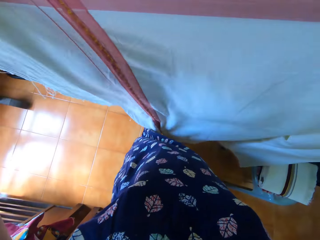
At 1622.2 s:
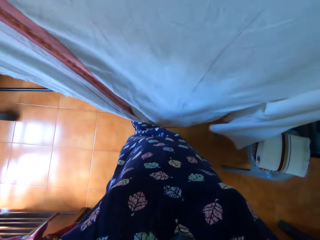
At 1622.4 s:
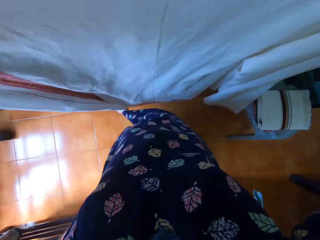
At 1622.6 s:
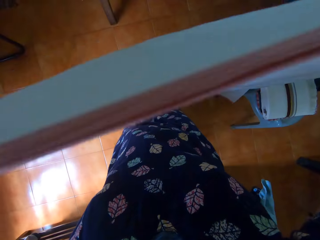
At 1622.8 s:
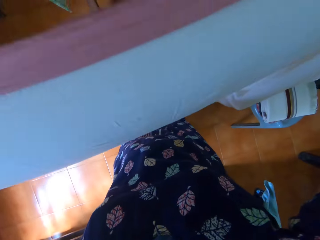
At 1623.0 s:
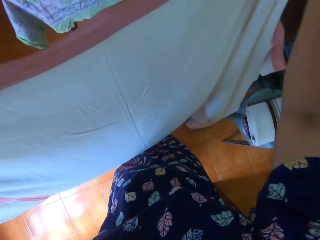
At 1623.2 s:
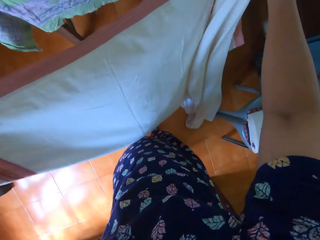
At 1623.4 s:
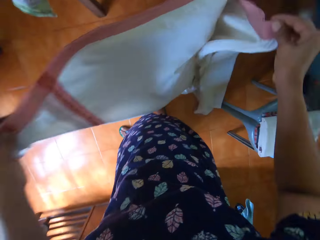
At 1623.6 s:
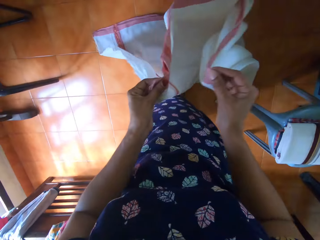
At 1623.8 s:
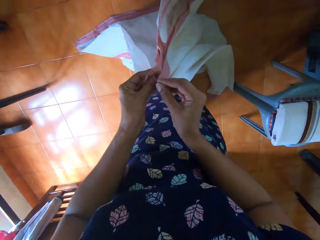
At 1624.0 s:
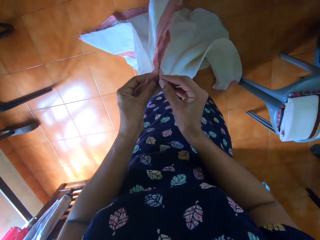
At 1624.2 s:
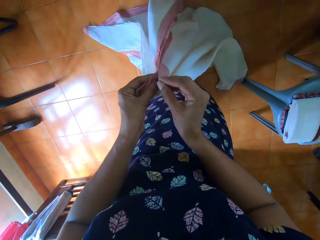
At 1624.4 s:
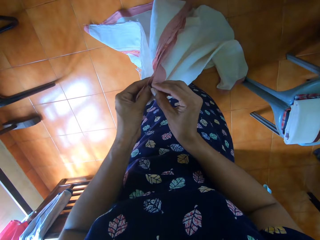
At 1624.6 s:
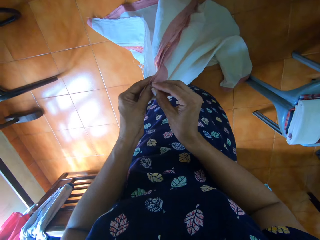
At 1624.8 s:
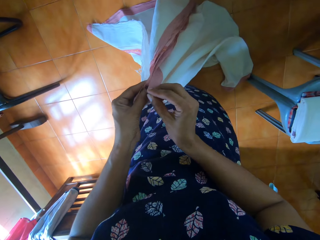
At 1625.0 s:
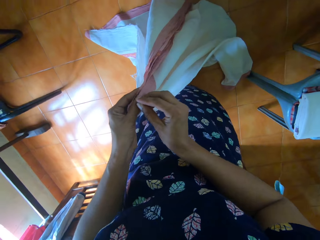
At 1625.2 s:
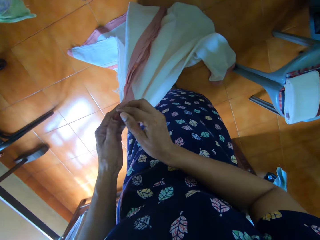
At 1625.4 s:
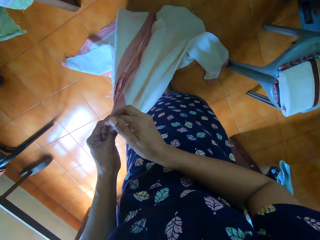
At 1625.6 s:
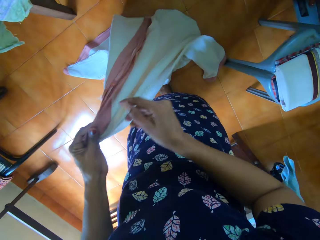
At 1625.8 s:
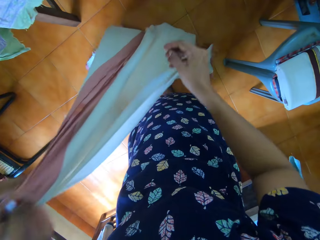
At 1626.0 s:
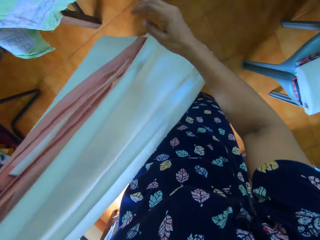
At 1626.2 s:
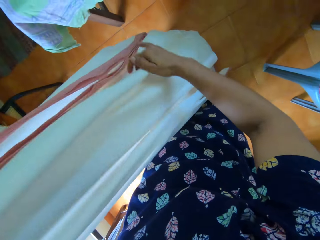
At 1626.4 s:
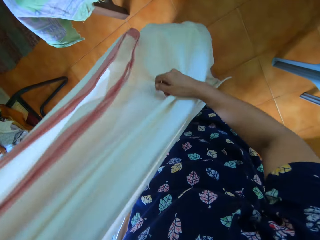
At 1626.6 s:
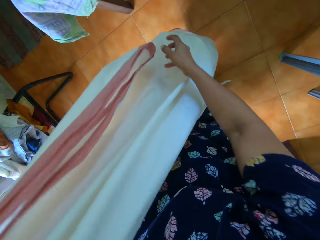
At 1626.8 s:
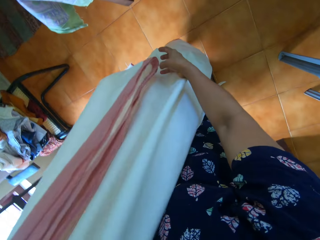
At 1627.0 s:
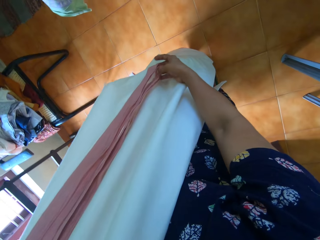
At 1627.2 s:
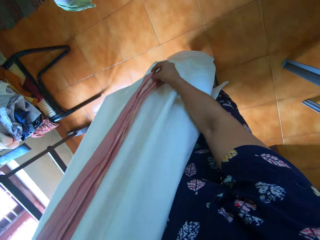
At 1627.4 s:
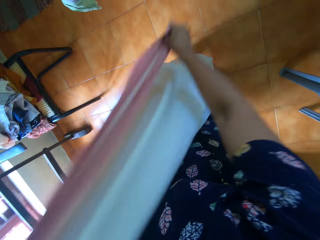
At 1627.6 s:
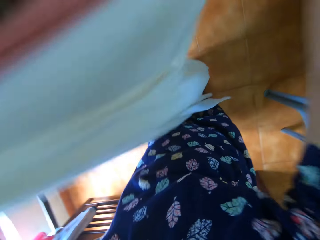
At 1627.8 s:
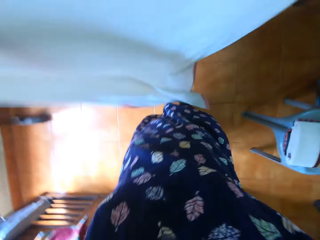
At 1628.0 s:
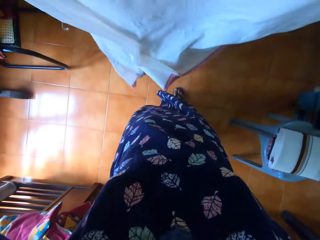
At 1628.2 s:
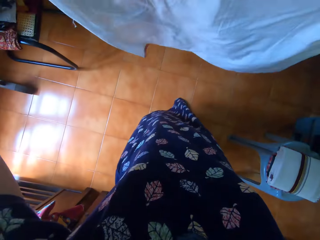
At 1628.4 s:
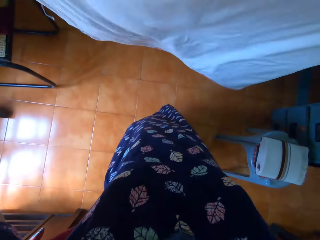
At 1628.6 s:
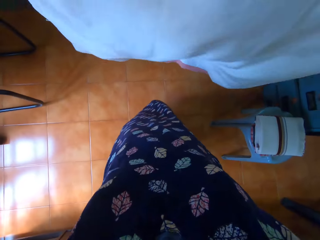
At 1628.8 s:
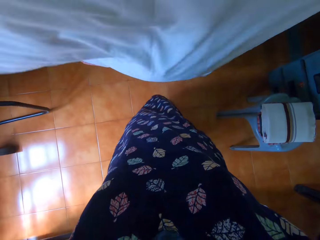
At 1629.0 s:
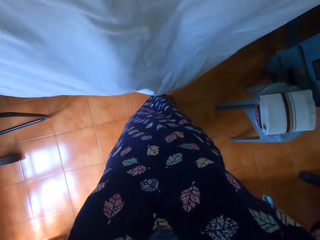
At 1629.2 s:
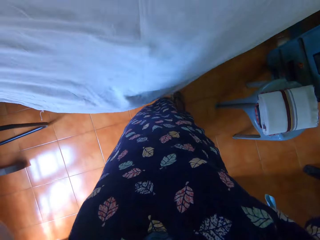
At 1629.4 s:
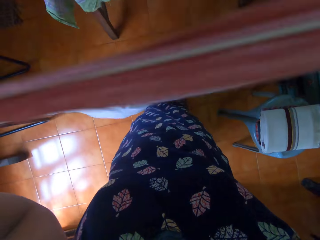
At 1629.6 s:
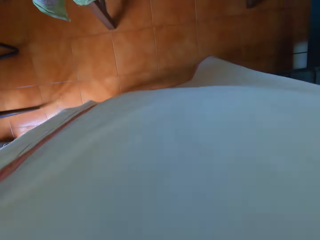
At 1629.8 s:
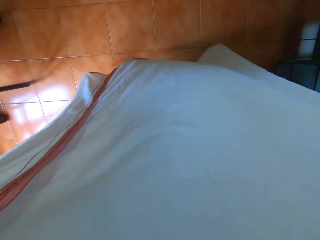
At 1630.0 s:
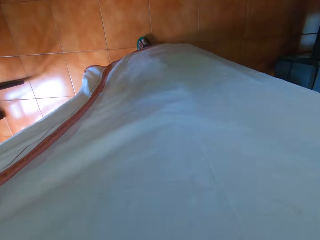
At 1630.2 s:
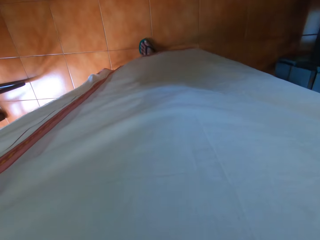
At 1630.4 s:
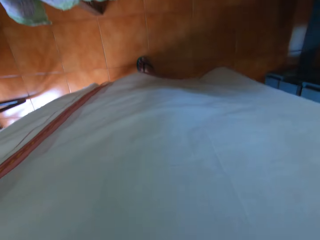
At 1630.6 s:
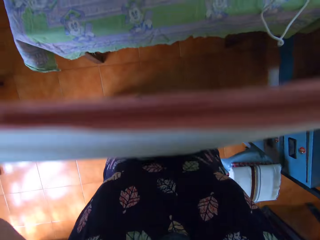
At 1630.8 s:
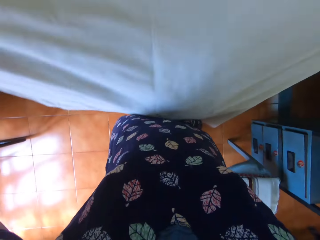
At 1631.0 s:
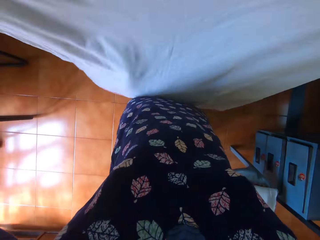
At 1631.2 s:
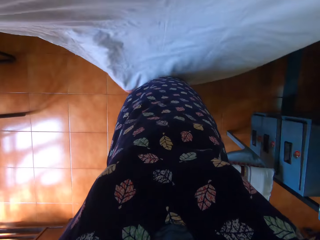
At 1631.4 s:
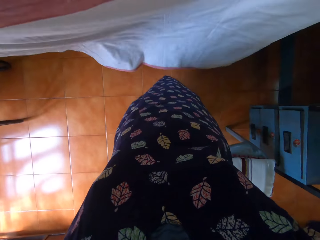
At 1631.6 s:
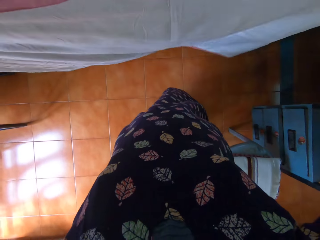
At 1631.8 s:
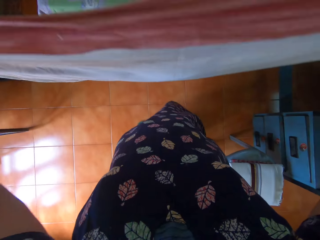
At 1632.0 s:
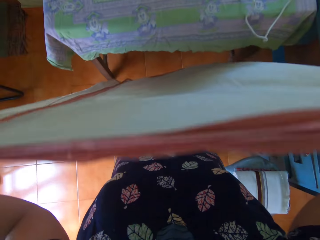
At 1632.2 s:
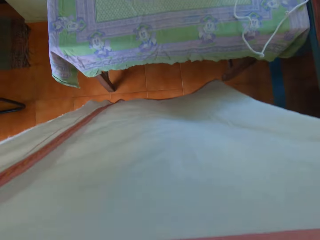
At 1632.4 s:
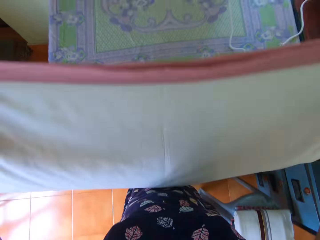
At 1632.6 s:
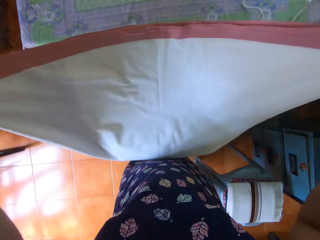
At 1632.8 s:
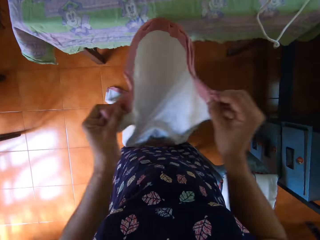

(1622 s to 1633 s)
The camera wearer folds the piece of cloth with both hands.

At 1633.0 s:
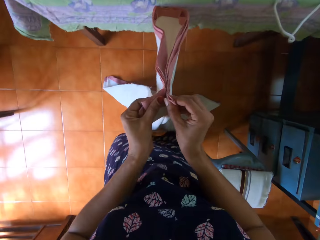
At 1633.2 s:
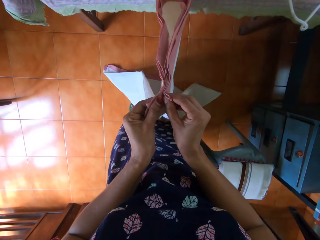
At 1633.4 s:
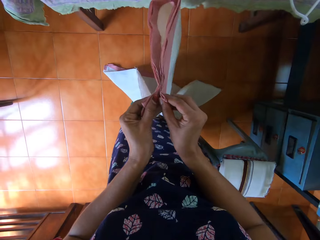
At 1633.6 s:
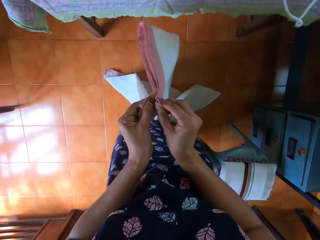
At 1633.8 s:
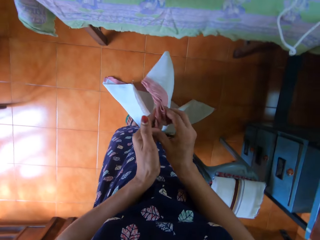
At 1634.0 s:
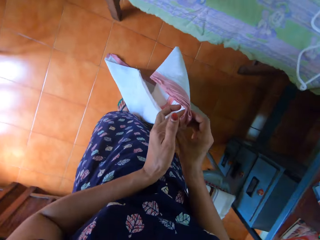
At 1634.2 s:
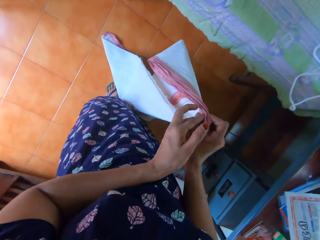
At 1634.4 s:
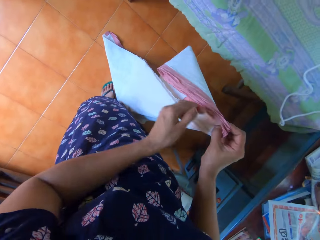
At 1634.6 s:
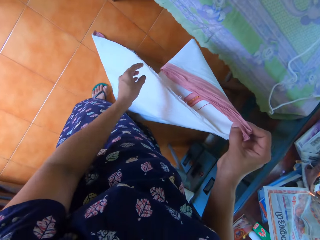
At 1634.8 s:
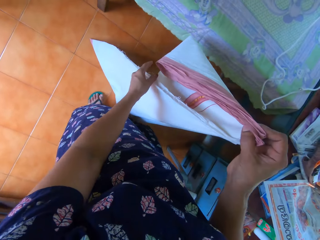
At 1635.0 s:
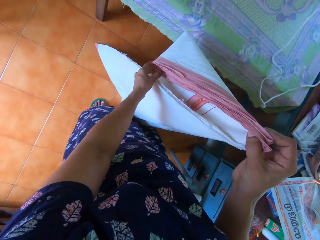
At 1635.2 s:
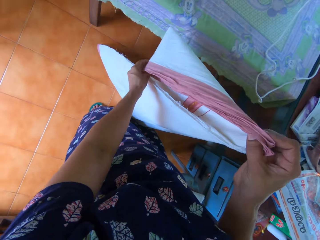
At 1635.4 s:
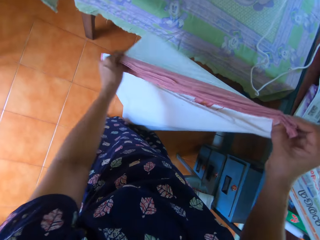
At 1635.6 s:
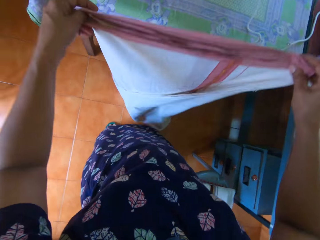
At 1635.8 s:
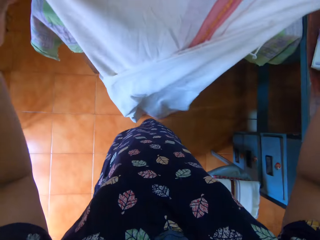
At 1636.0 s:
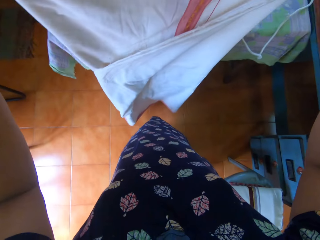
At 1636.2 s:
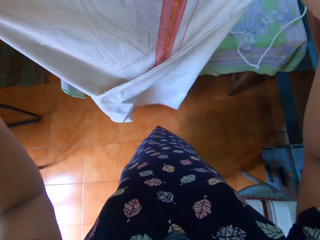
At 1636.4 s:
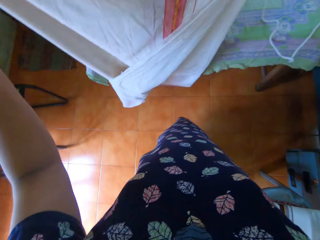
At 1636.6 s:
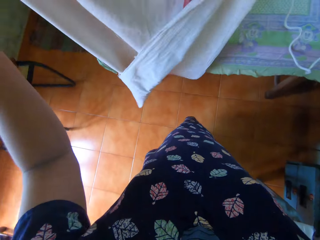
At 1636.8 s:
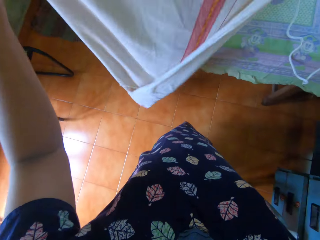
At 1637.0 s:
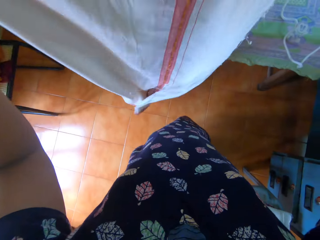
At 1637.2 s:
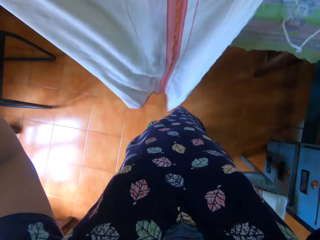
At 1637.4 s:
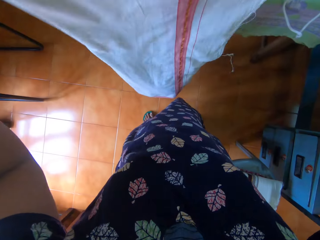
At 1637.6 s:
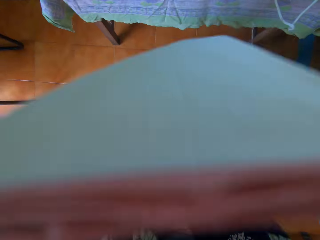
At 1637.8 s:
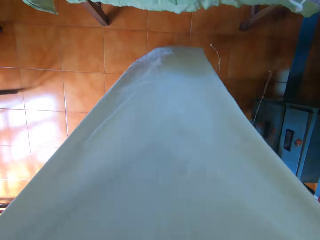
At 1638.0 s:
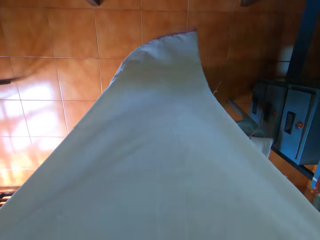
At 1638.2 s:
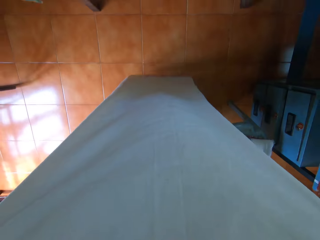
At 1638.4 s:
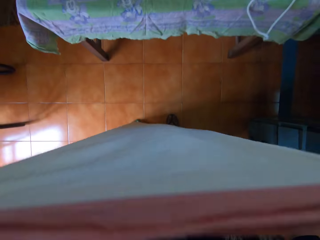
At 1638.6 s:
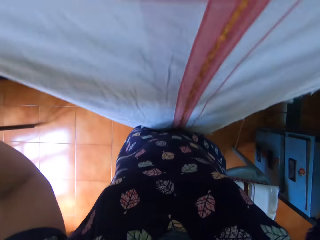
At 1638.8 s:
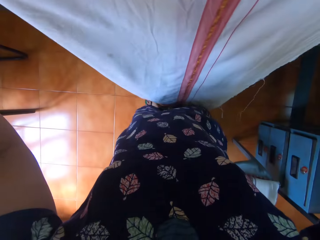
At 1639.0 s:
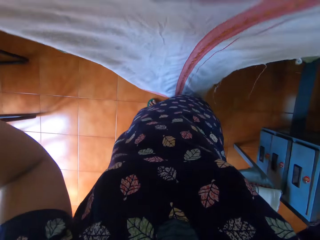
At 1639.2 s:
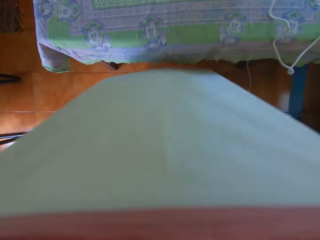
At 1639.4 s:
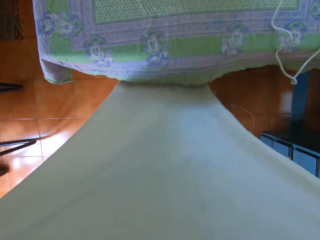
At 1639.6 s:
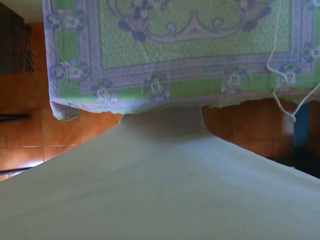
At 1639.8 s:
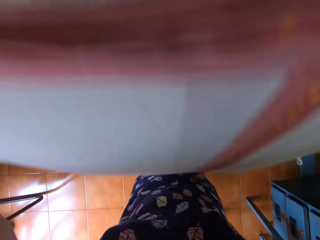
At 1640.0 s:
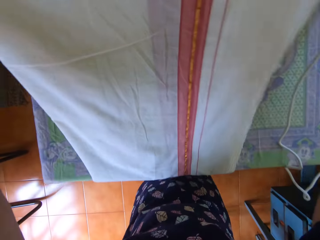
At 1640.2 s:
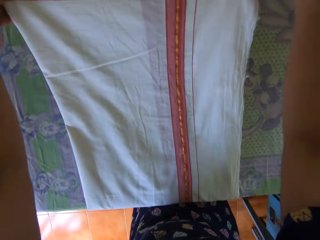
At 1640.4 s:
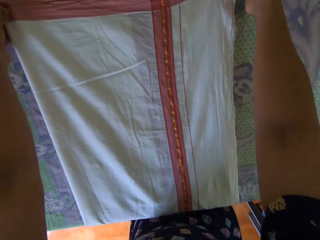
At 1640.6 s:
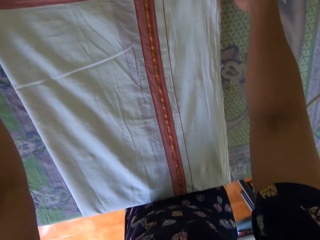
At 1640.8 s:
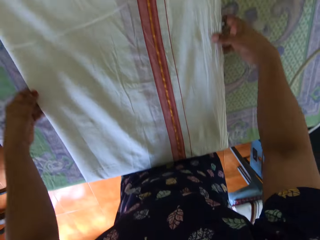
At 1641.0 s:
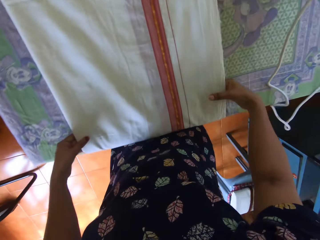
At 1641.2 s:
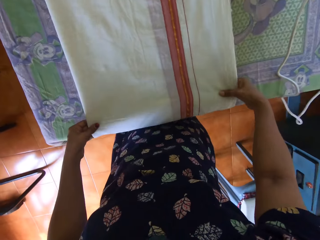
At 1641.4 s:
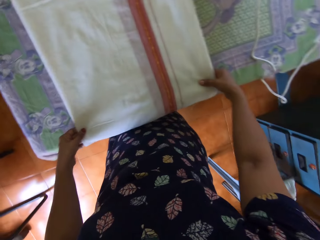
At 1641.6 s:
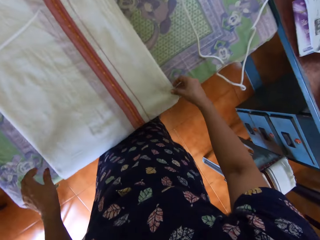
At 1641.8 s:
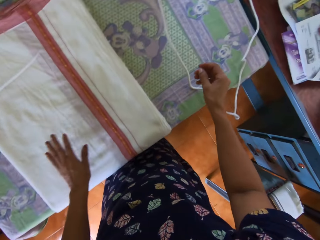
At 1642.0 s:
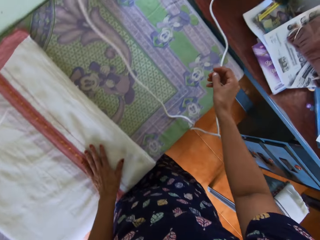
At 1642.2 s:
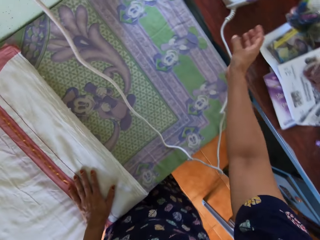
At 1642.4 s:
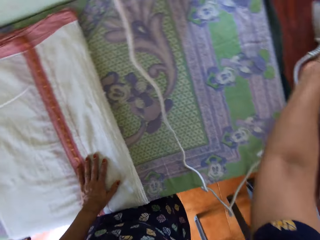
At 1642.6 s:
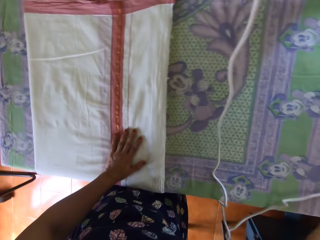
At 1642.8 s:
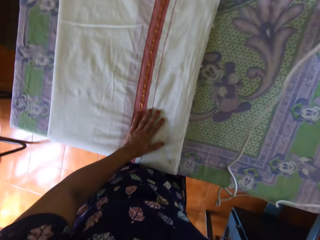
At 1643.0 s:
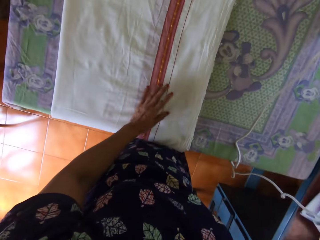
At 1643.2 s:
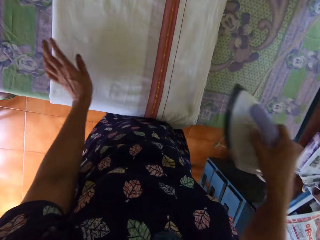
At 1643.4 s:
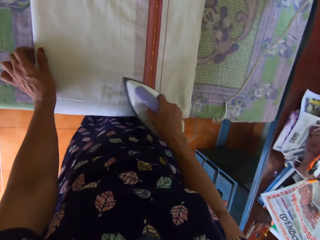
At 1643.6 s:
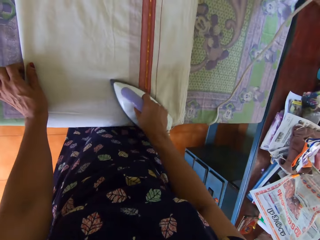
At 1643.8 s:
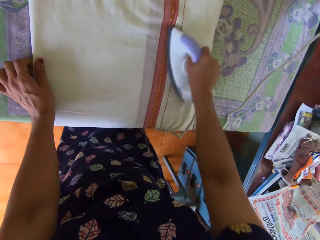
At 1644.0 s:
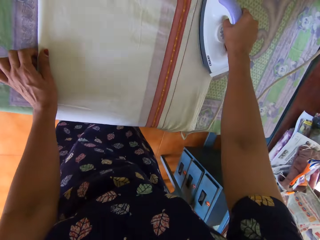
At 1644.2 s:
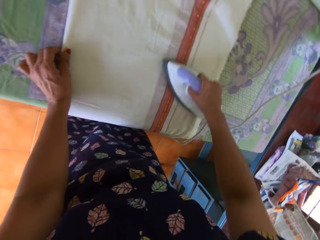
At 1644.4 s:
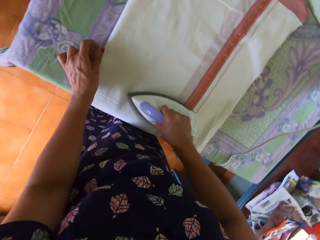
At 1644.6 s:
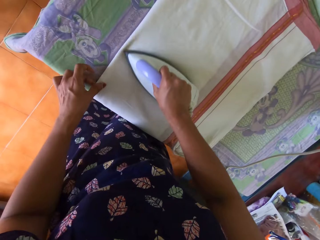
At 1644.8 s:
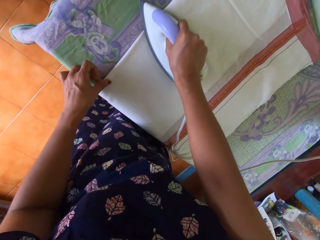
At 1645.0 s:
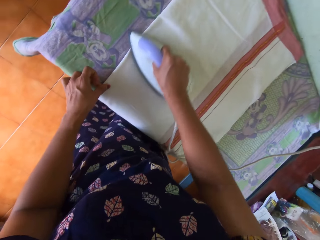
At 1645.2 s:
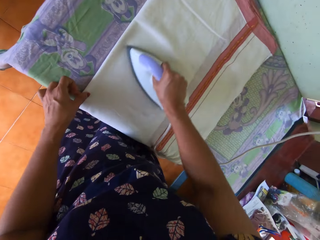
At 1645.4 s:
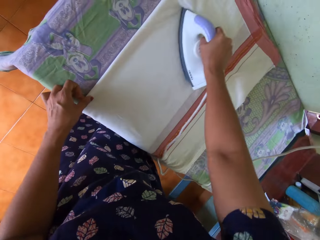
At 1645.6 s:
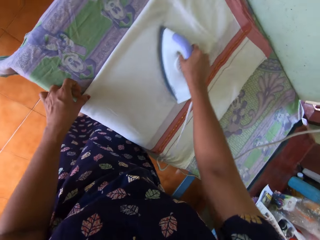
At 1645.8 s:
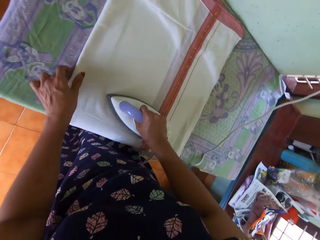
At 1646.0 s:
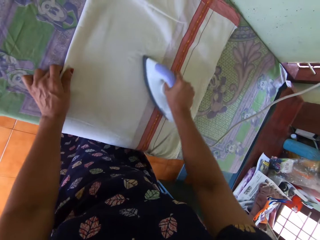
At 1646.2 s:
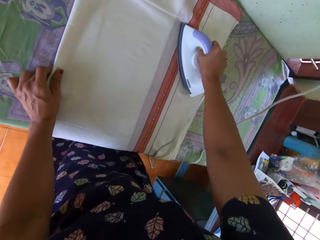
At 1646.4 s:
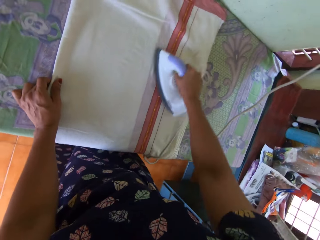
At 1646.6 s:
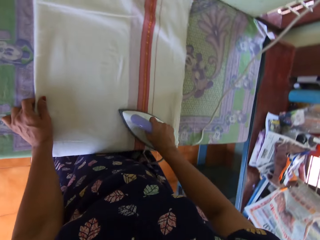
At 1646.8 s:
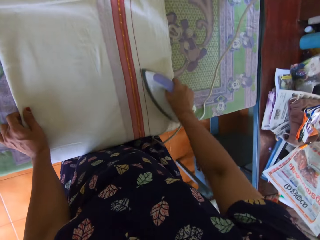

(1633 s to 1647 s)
The camera wearer holds the cloth. She lays the bedsheet on a table with both hands. She puts the hand on the cloth. She lifts an iron with her right hand from another table. She irons the bedsheet with the iron in her right hand on the first table.
